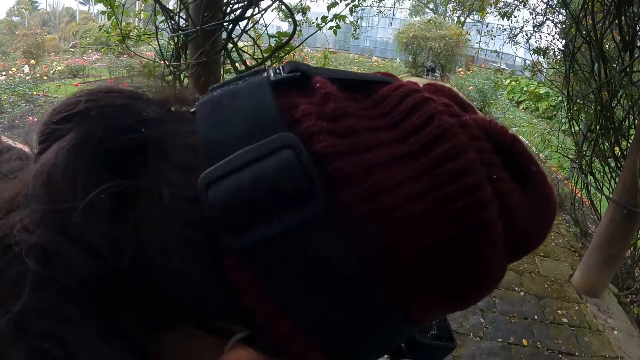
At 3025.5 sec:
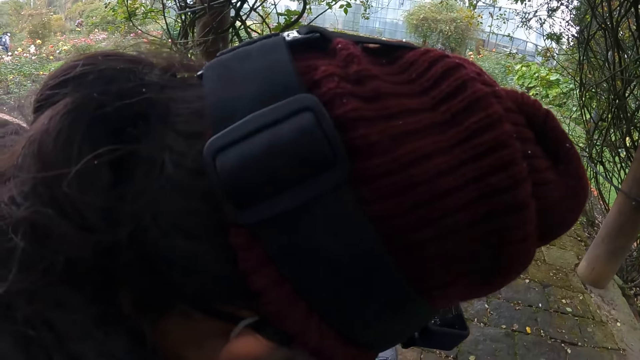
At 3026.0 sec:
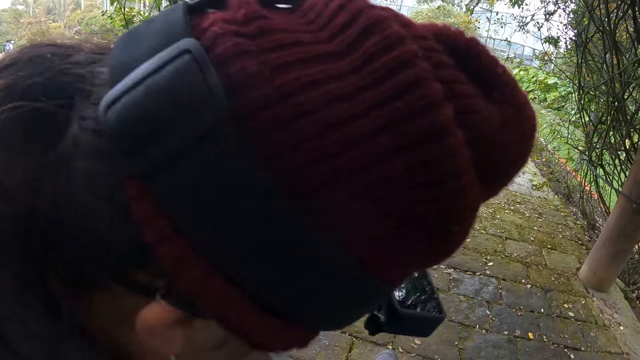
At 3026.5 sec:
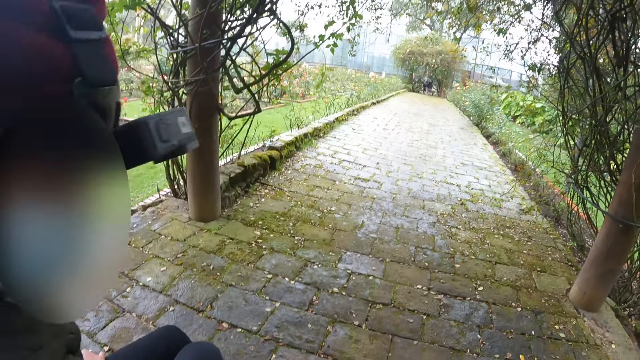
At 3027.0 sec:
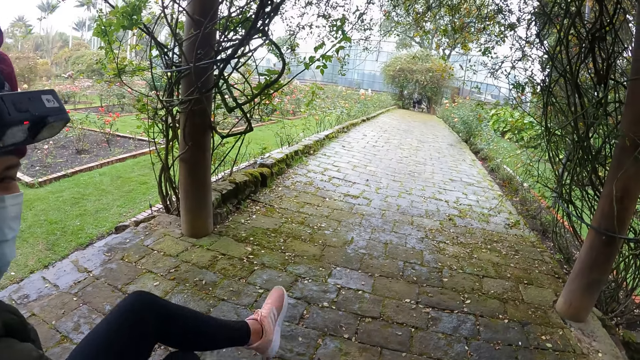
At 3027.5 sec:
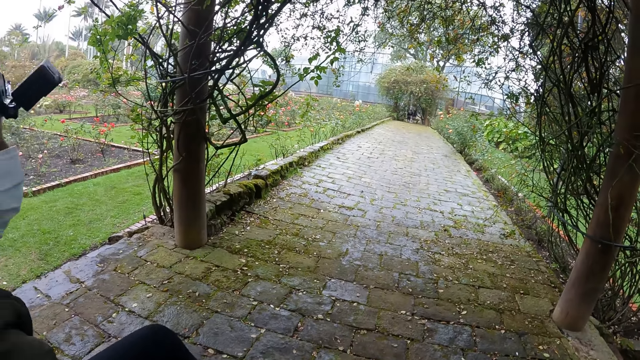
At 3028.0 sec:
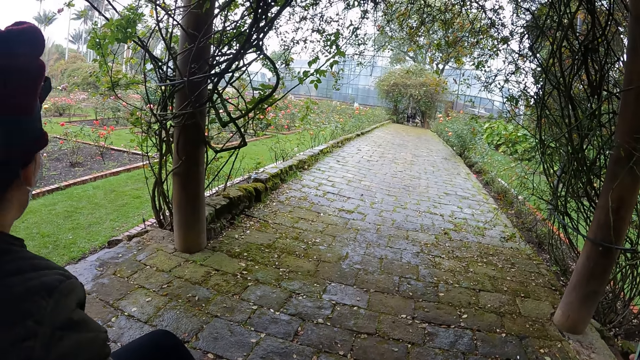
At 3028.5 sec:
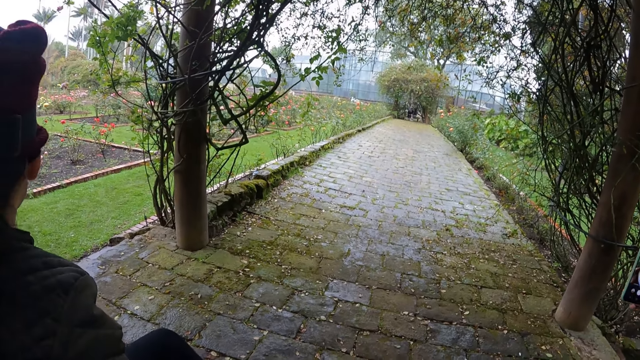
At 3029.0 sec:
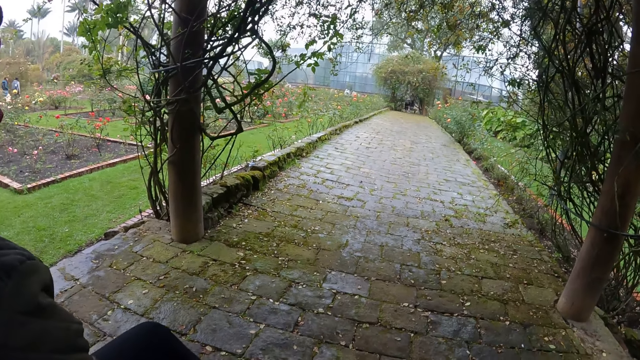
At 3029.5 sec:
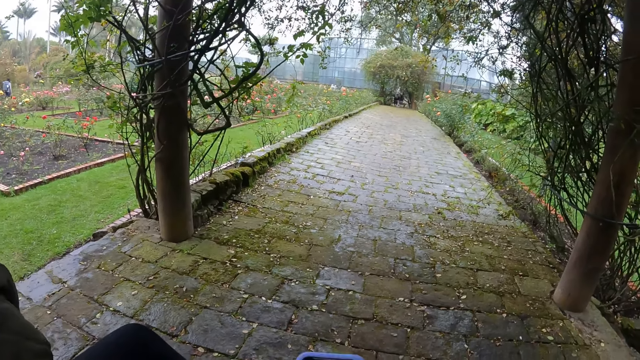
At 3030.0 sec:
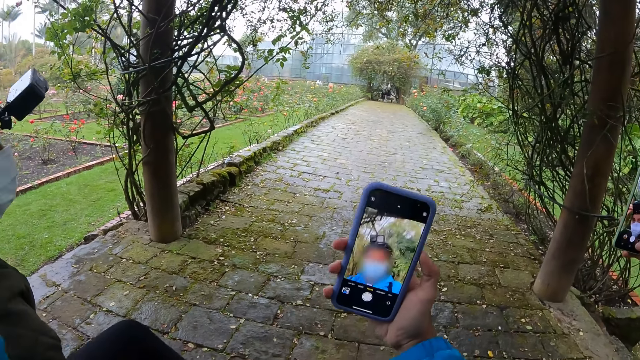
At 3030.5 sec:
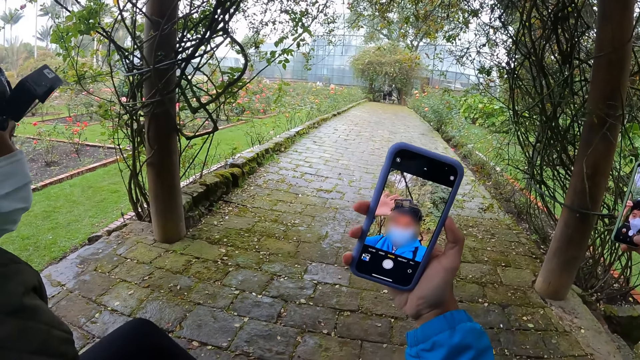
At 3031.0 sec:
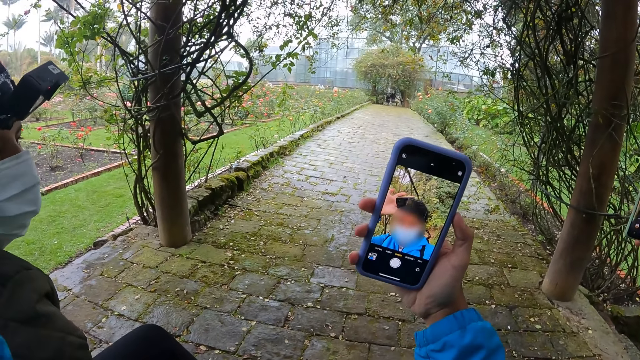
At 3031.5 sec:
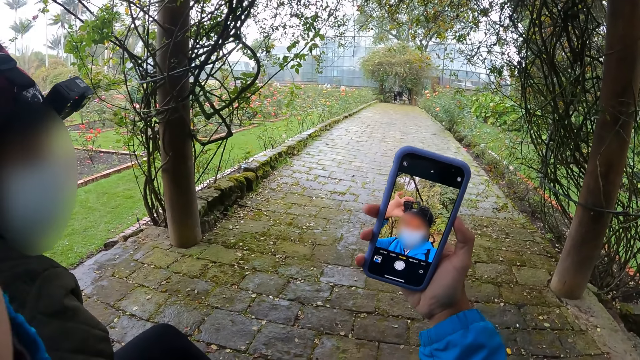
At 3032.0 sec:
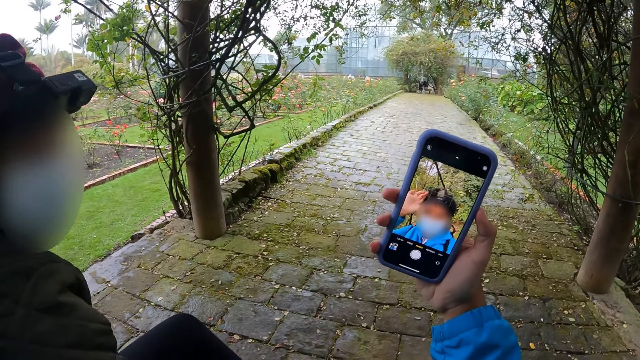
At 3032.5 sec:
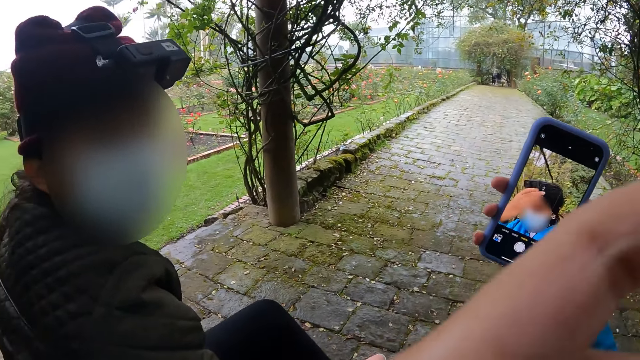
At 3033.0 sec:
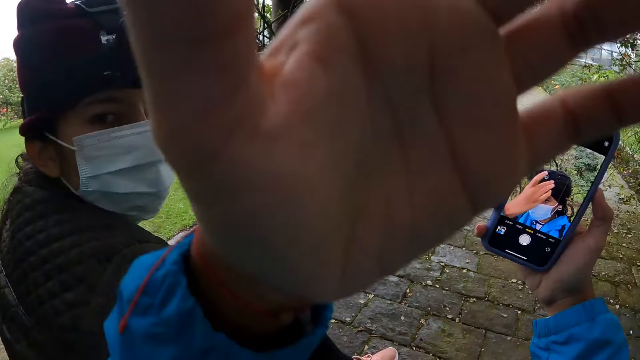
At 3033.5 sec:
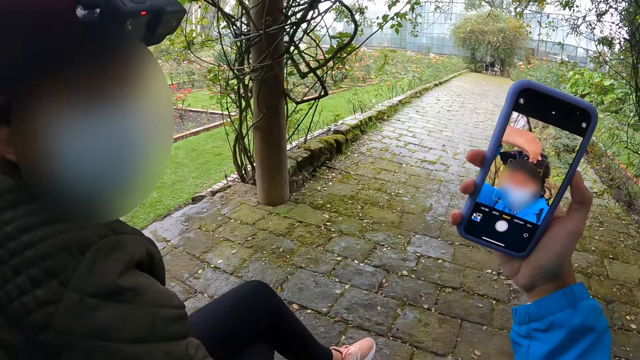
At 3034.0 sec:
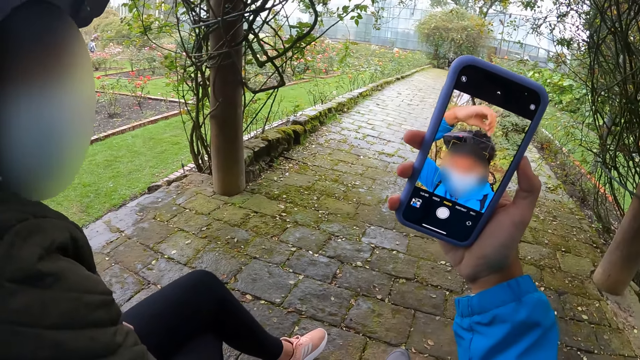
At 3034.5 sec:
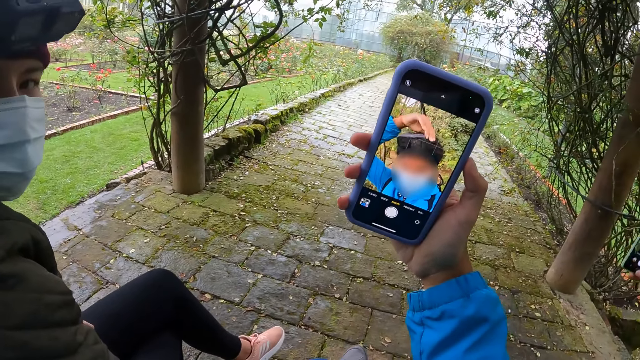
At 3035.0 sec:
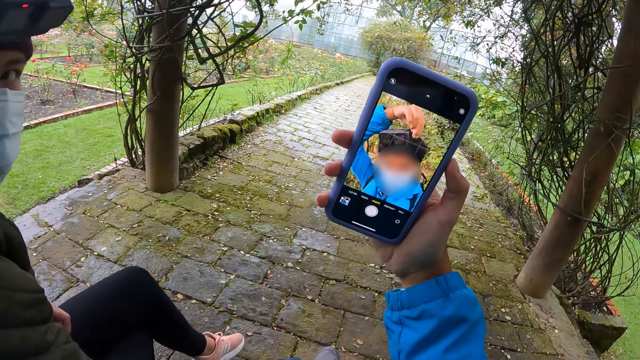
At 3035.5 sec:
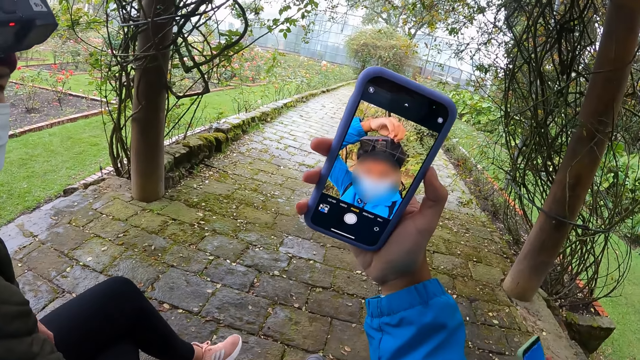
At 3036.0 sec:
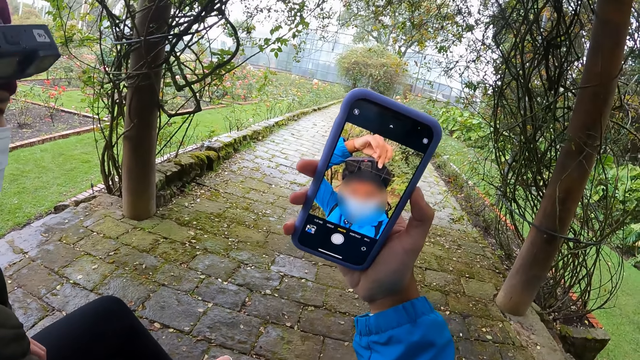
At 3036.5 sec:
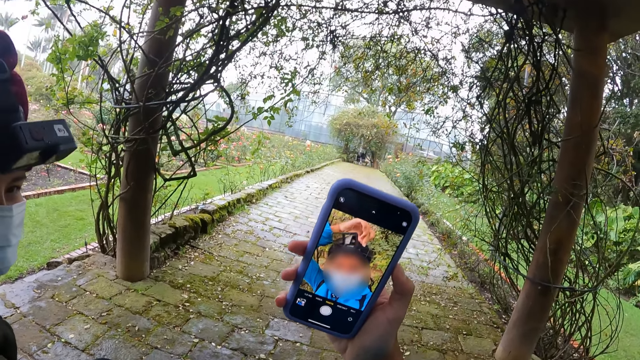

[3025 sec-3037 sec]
A woman places her left leg on the other. Another woman lifts a phone. The camera wearer raises the phone in her right hand. She looks around the pathway. She adjusts her head camera with her left hand. The other woman takes a selfie. The camera wearer makes her hair.

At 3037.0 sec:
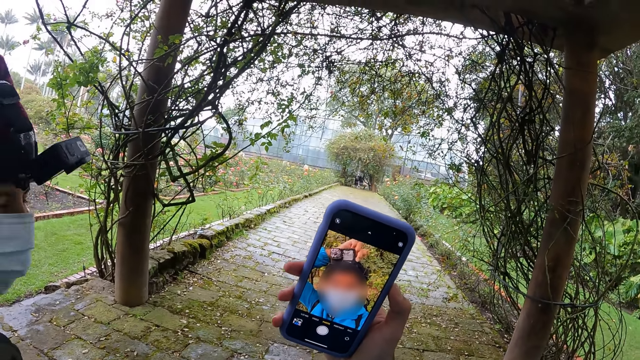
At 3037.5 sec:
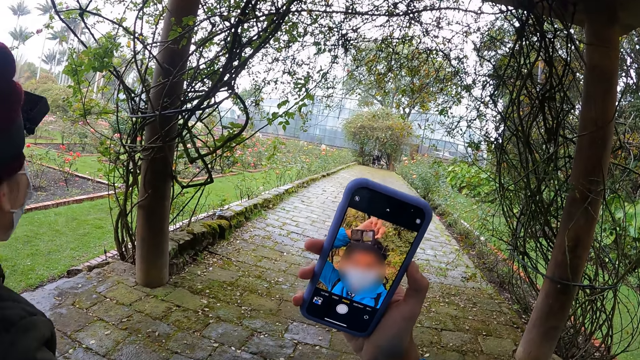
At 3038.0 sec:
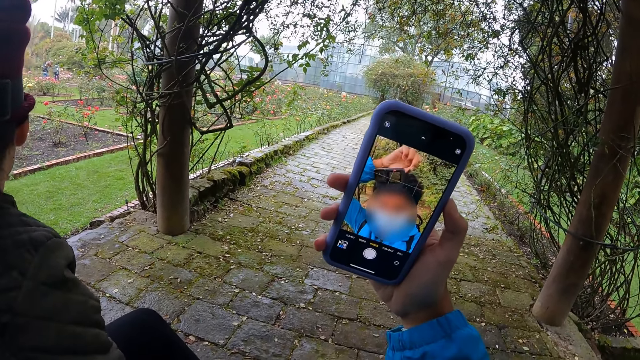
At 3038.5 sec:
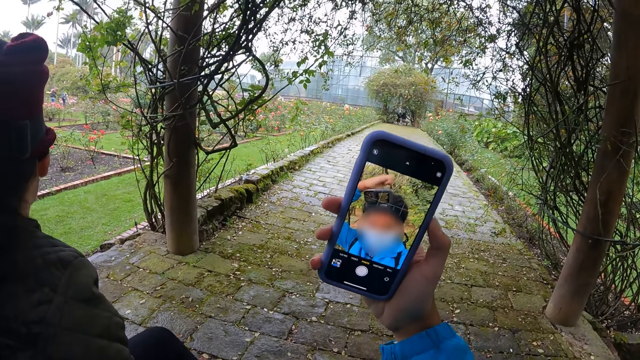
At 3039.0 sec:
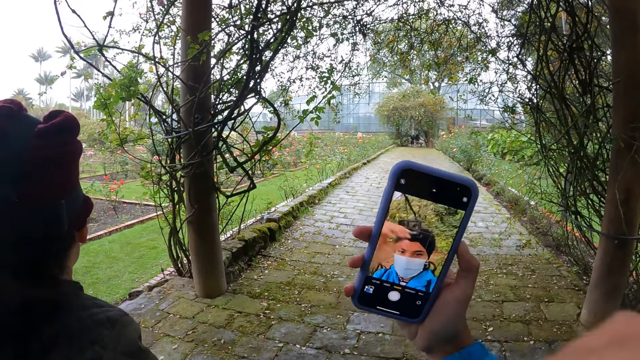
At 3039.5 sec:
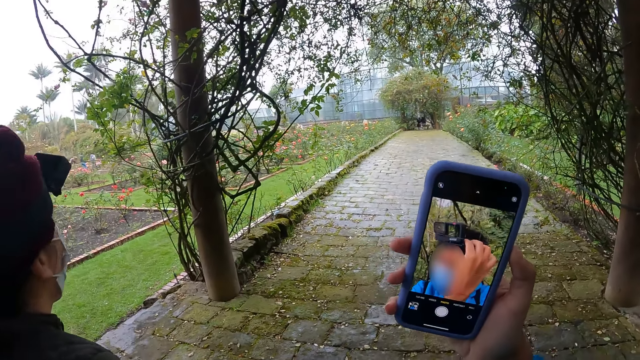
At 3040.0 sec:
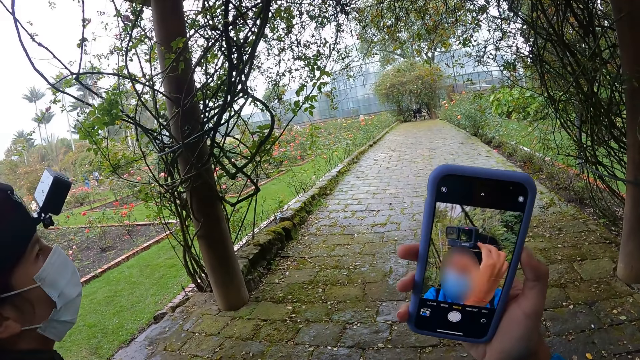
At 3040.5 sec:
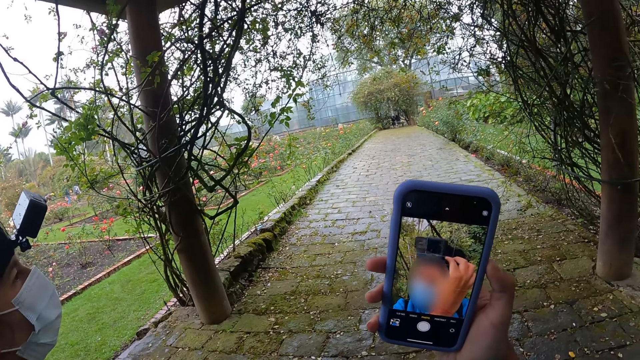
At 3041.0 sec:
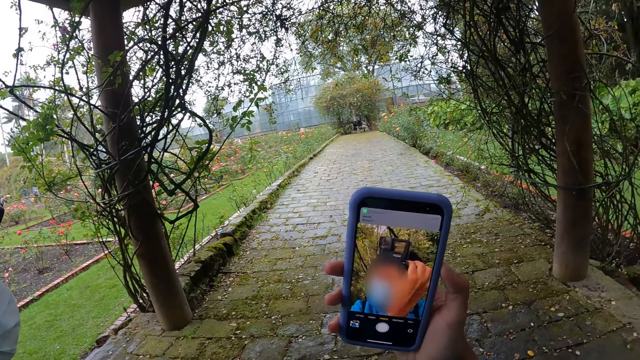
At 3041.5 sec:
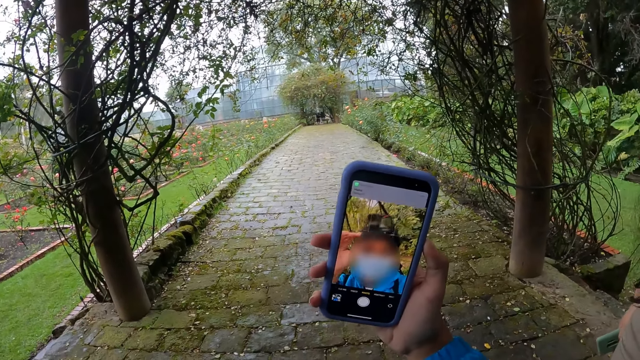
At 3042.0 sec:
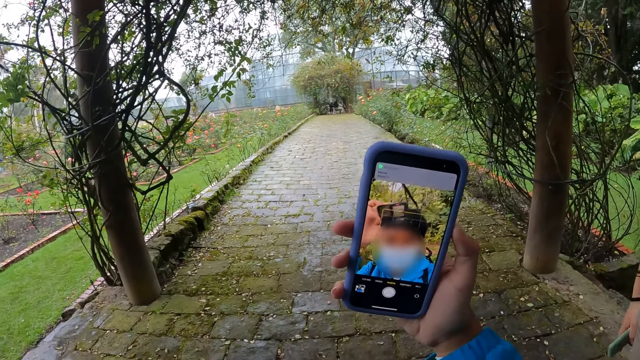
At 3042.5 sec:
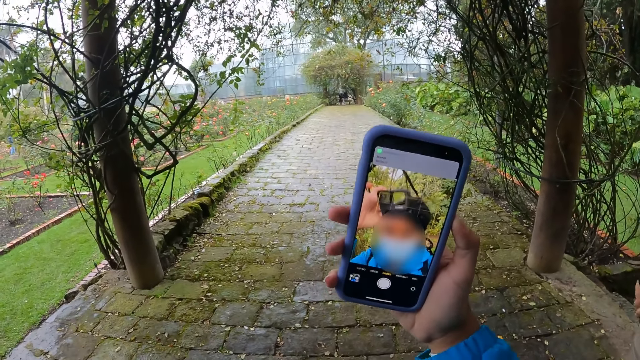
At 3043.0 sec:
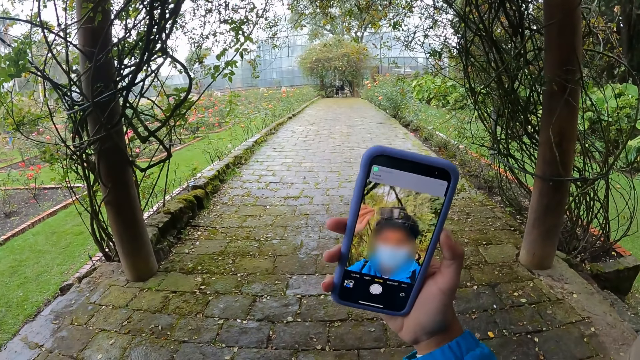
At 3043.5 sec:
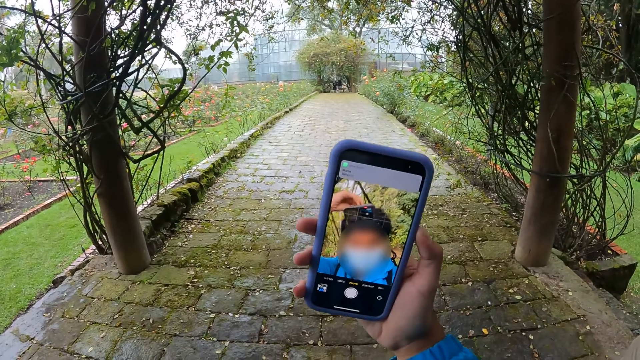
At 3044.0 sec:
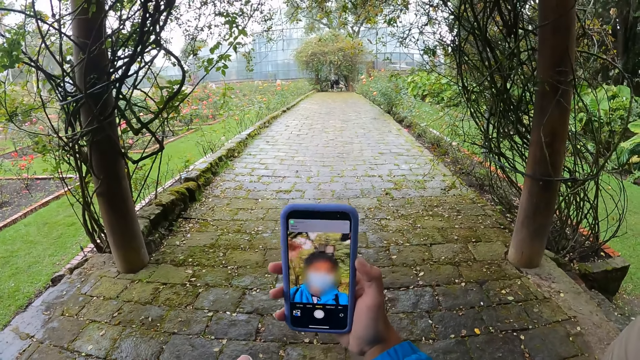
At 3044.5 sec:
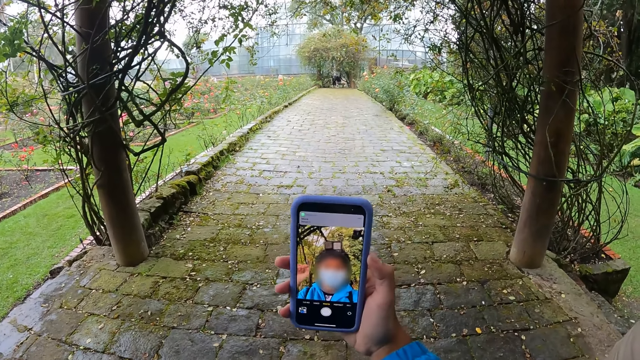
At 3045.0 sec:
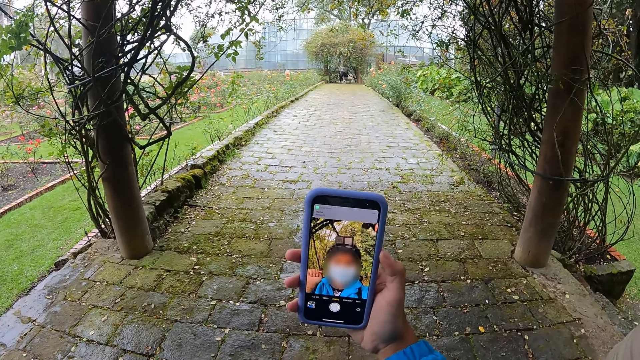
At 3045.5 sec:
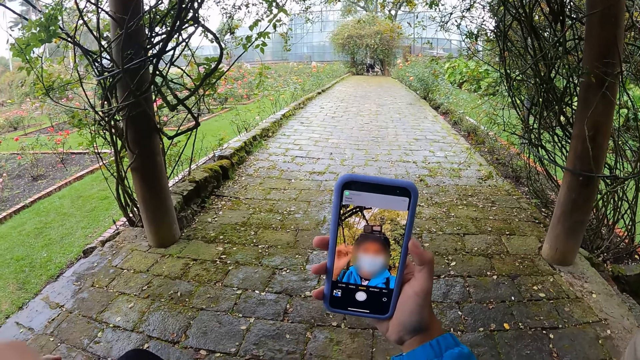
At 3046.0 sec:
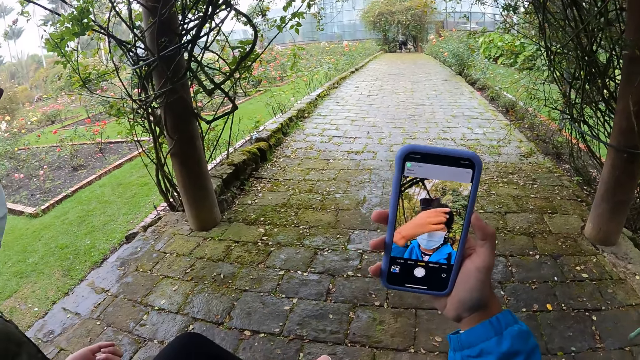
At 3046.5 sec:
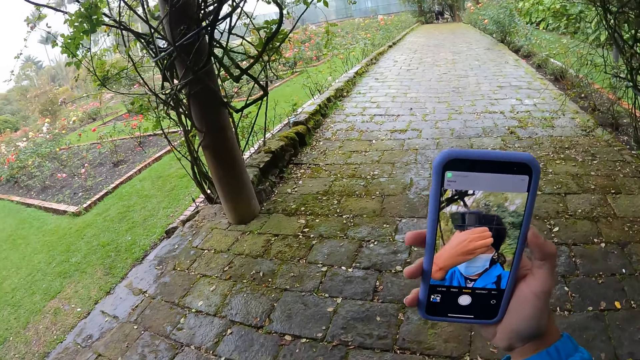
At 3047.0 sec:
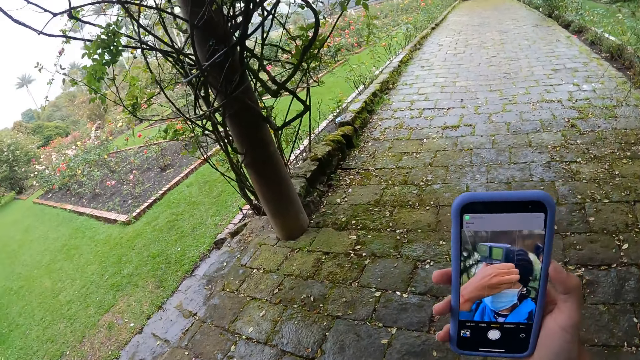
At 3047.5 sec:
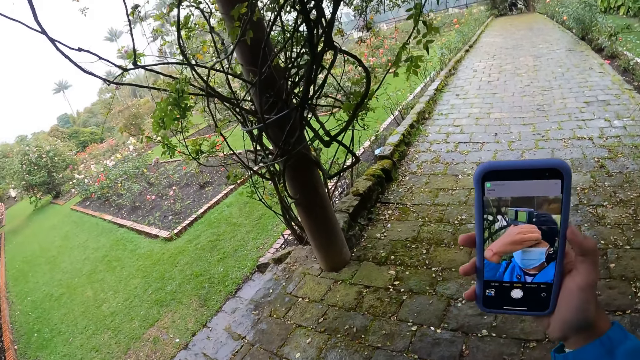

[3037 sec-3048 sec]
The camera wearer adjusts the camera.
